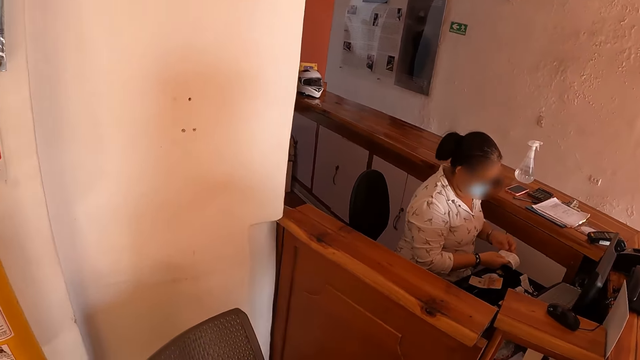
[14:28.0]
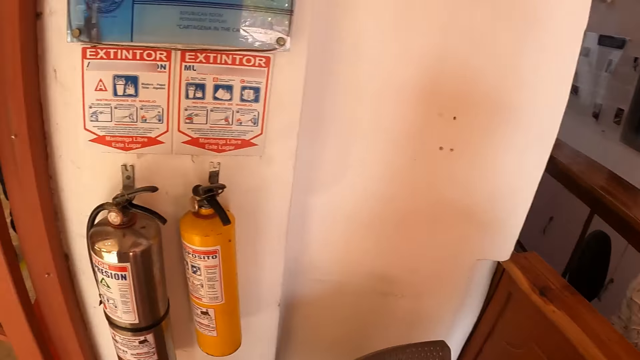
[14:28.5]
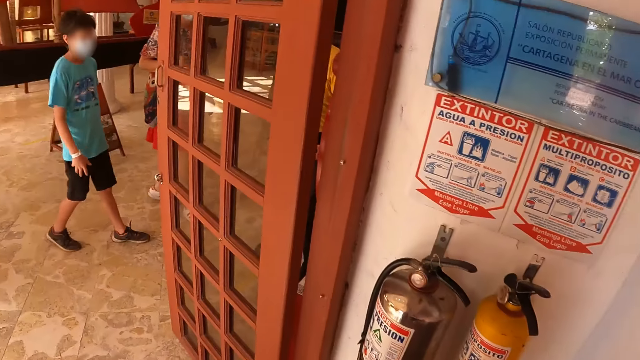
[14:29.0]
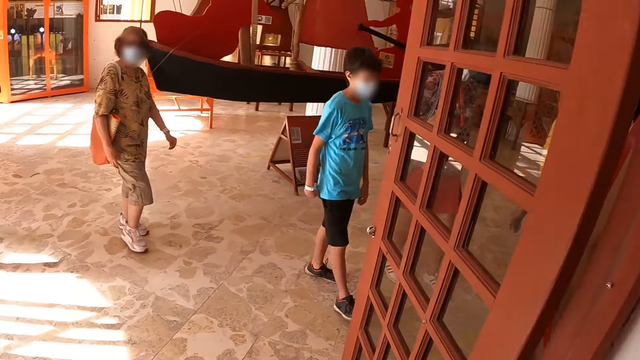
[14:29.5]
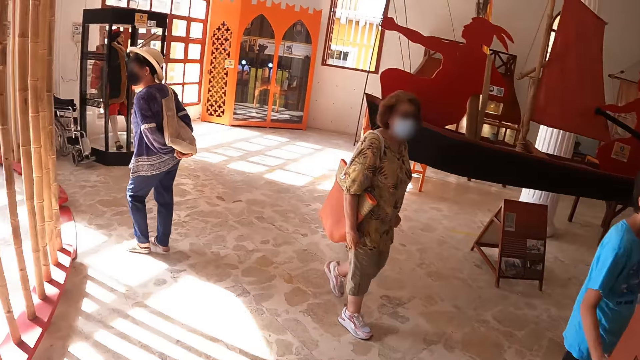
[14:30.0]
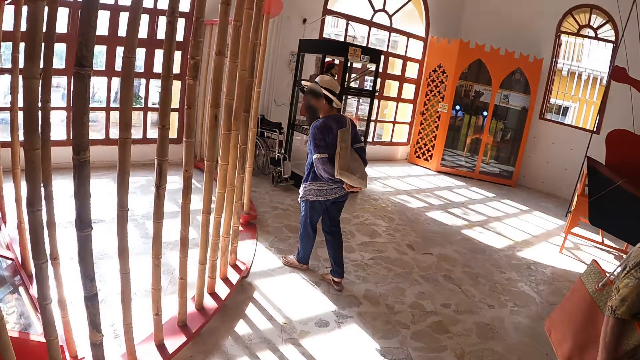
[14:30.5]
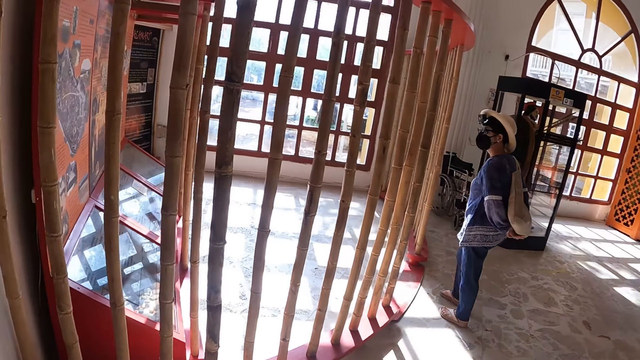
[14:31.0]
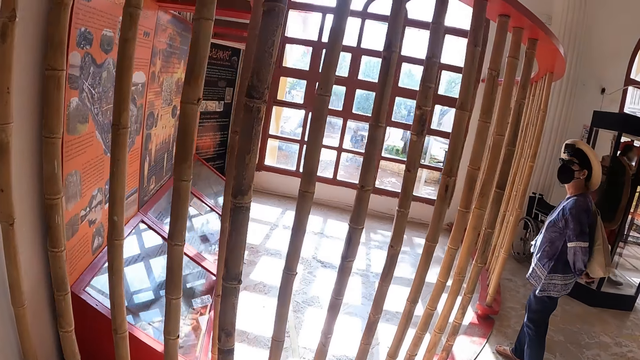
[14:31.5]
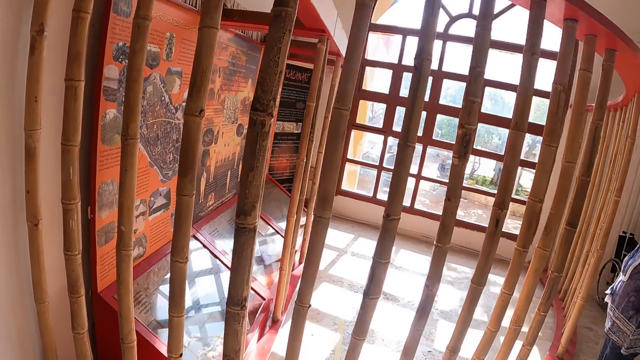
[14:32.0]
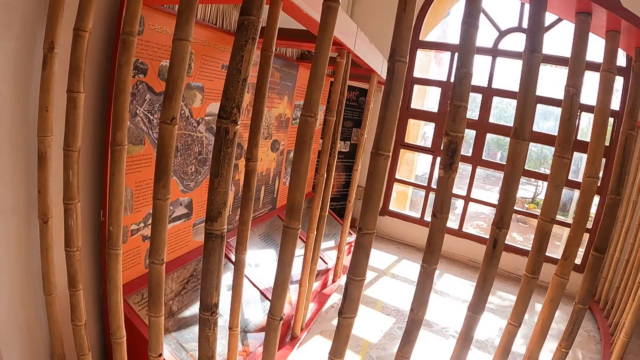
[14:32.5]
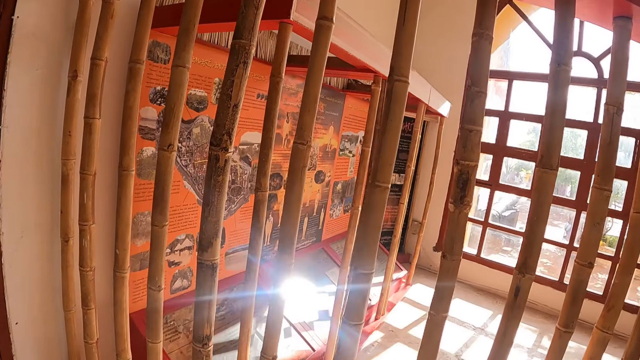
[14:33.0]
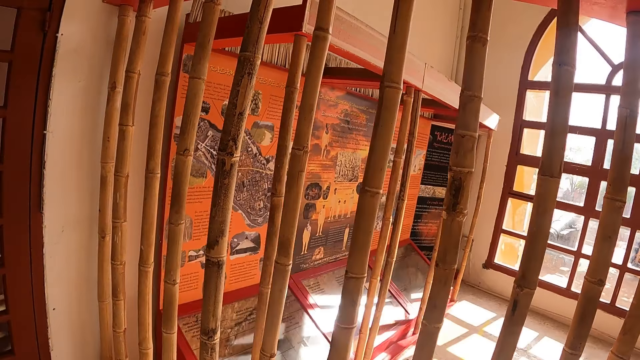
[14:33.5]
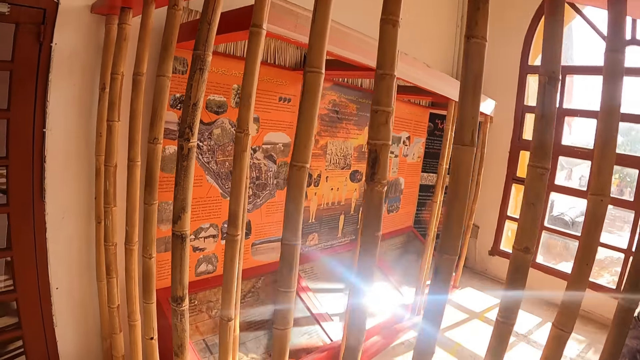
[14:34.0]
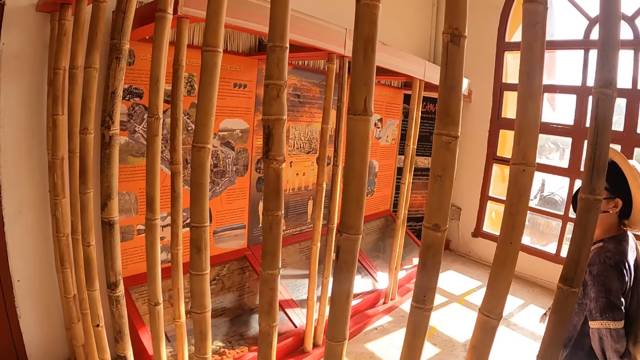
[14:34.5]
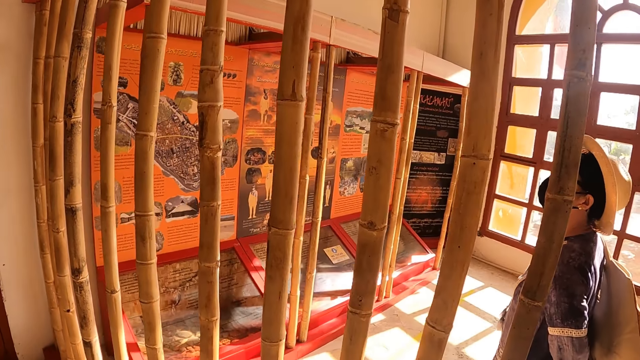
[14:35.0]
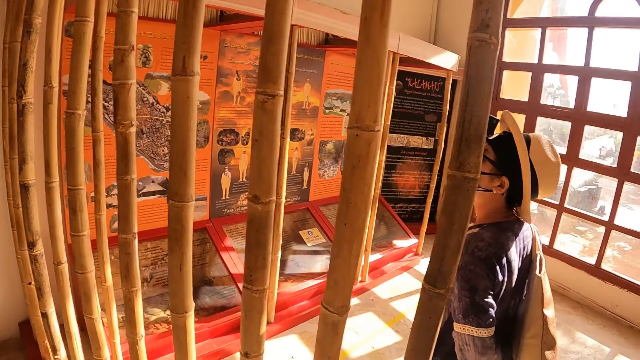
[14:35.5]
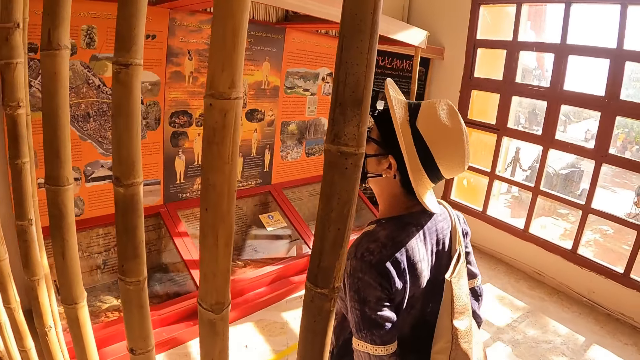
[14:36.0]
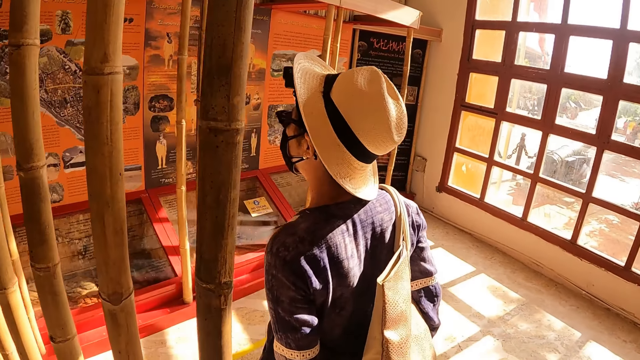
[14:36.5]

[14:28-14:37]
The camera wearer walks outside the room. They look around.

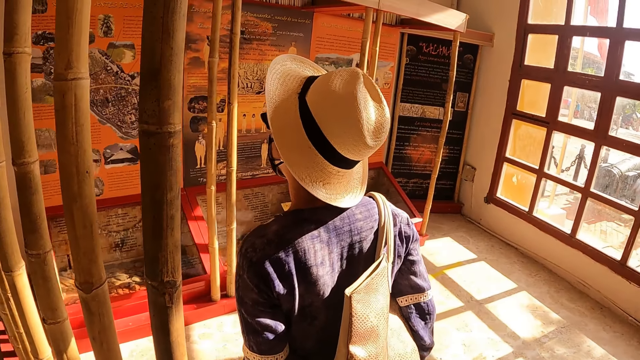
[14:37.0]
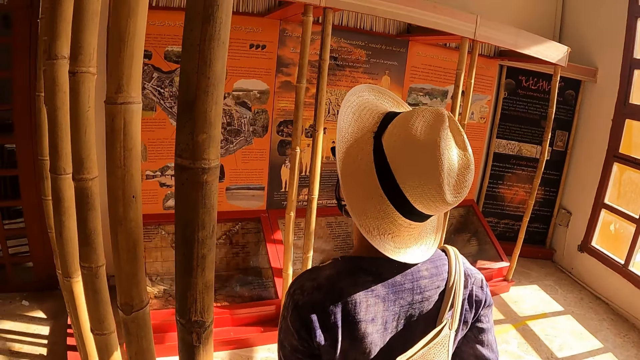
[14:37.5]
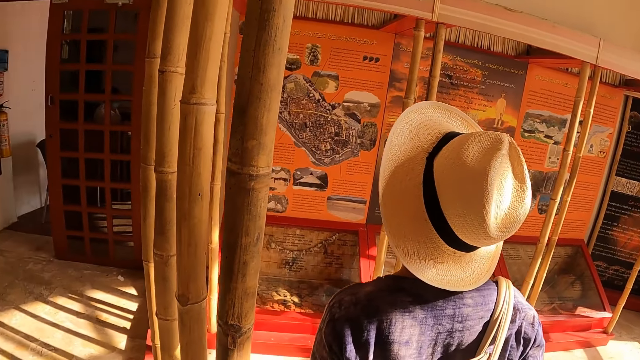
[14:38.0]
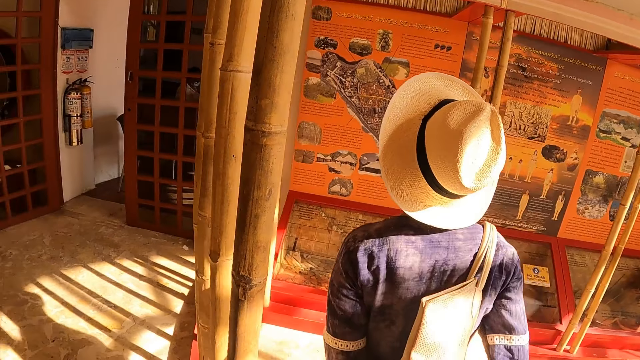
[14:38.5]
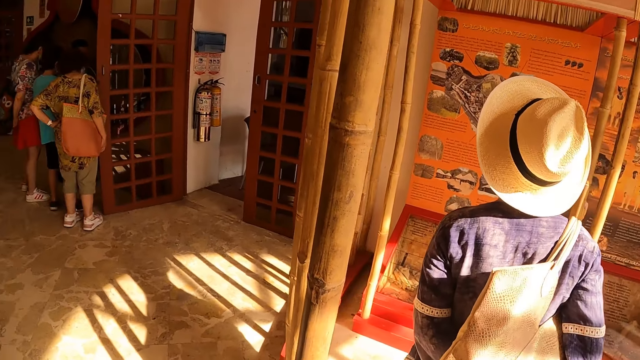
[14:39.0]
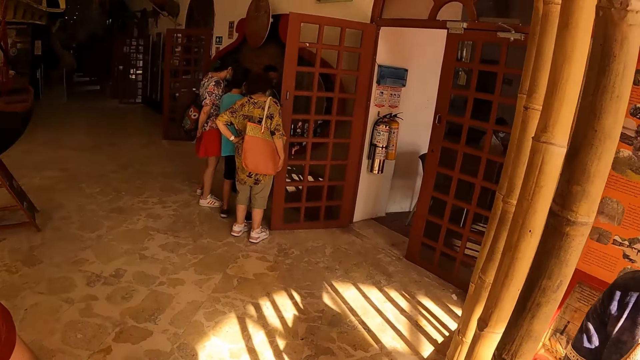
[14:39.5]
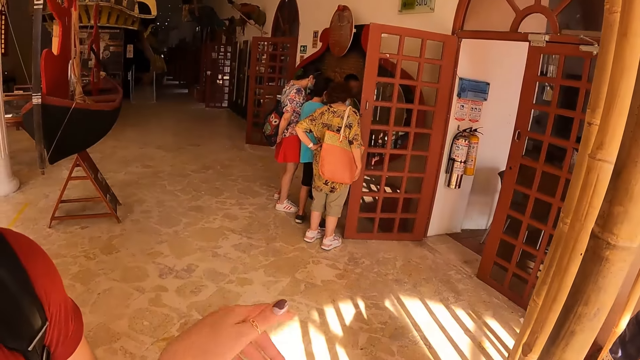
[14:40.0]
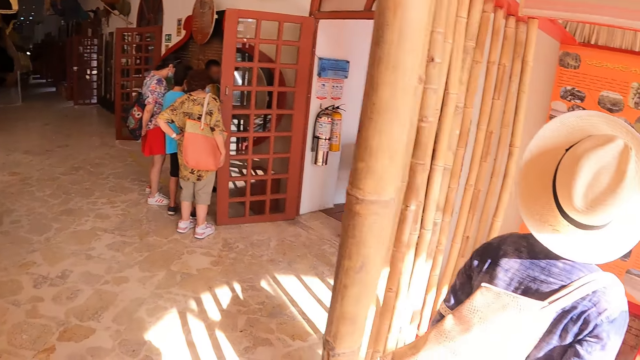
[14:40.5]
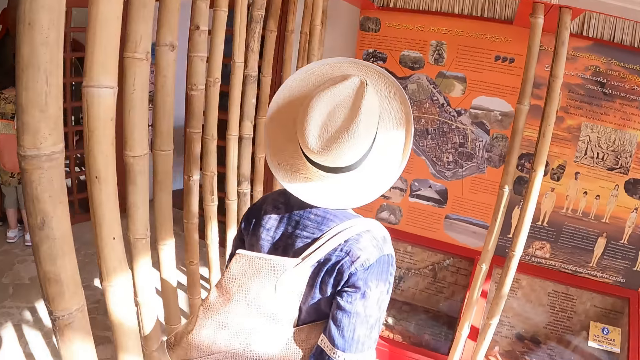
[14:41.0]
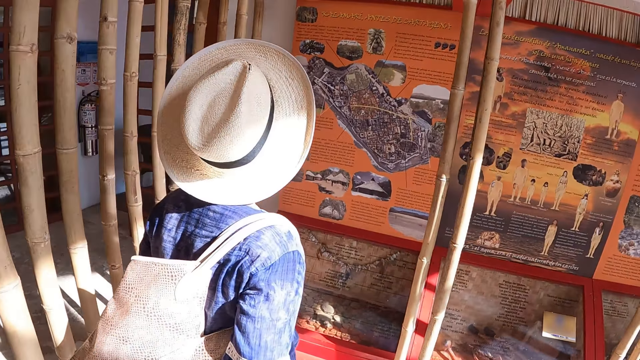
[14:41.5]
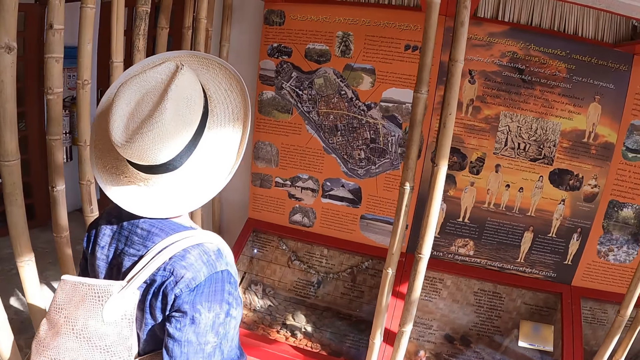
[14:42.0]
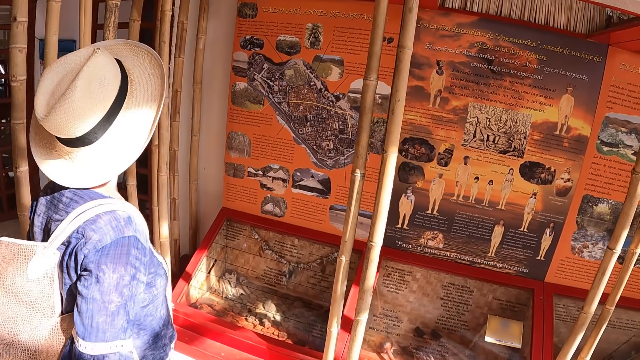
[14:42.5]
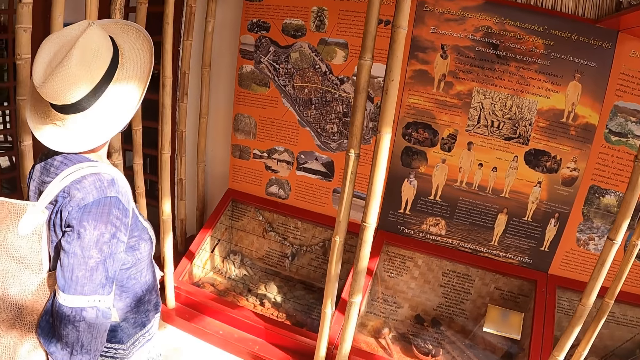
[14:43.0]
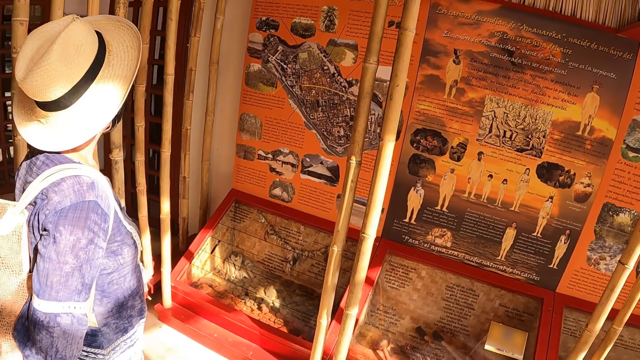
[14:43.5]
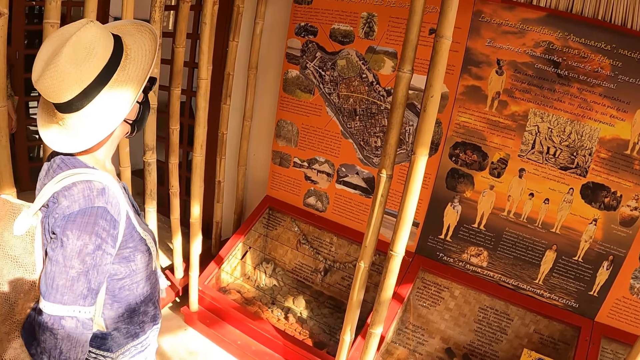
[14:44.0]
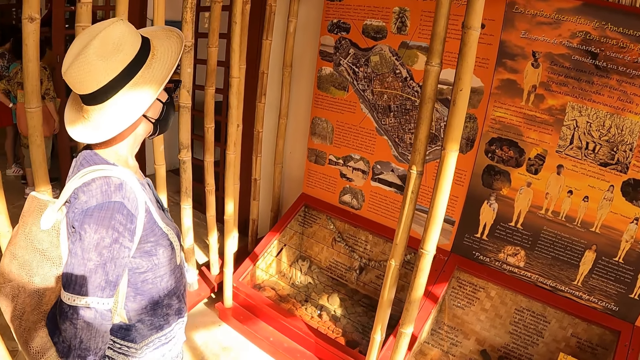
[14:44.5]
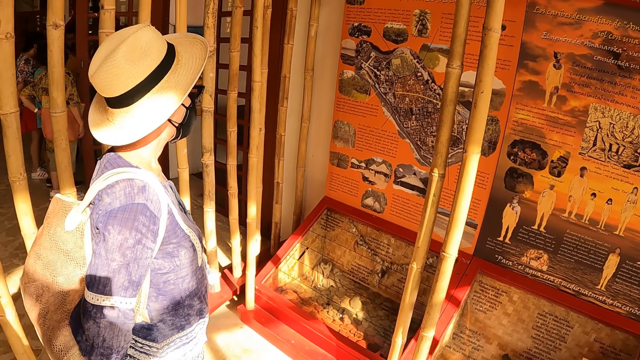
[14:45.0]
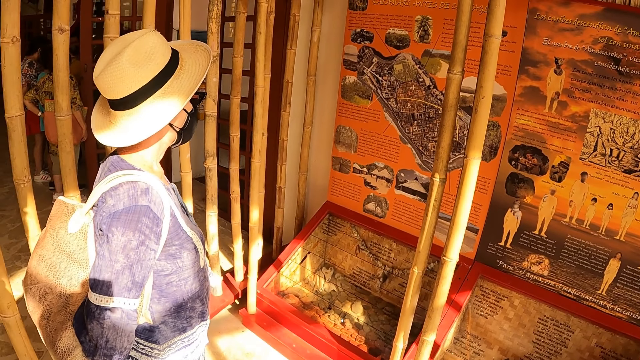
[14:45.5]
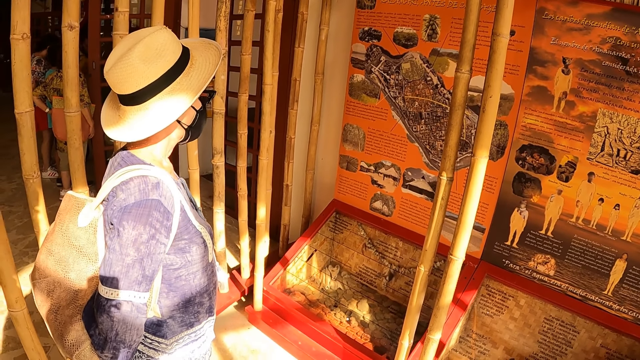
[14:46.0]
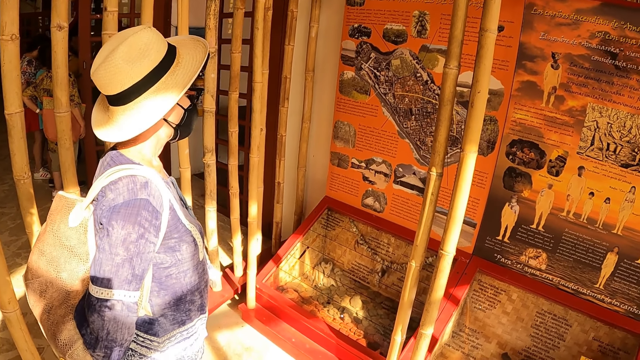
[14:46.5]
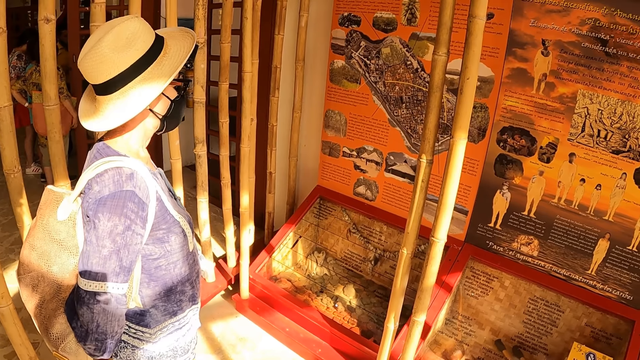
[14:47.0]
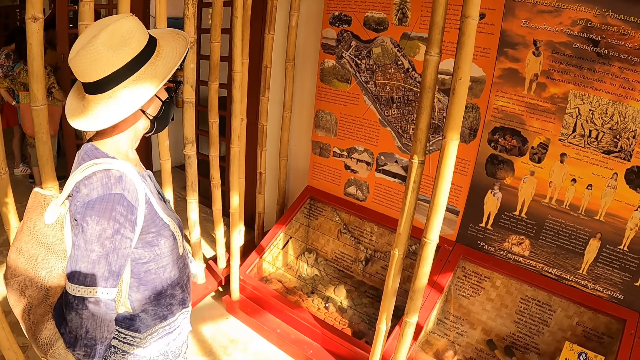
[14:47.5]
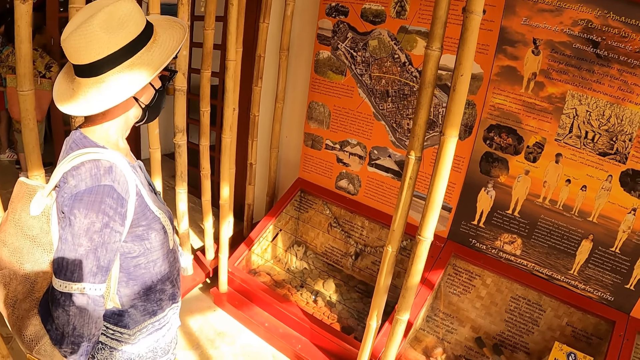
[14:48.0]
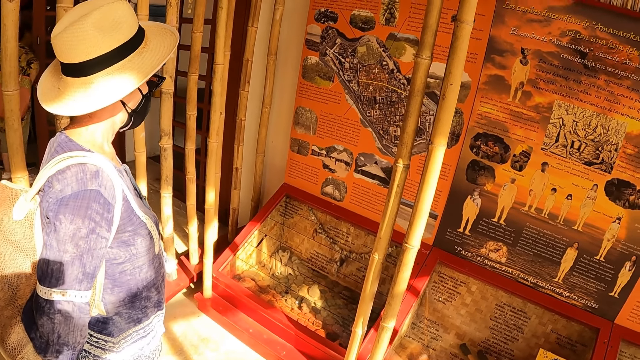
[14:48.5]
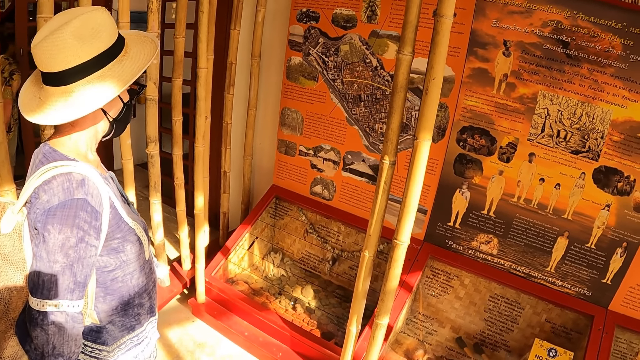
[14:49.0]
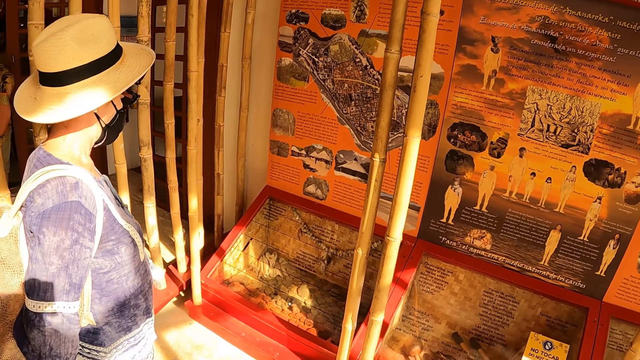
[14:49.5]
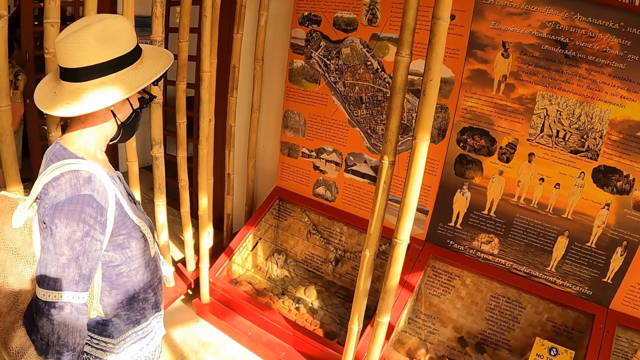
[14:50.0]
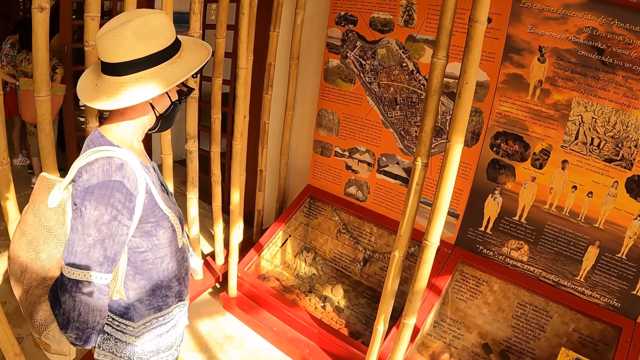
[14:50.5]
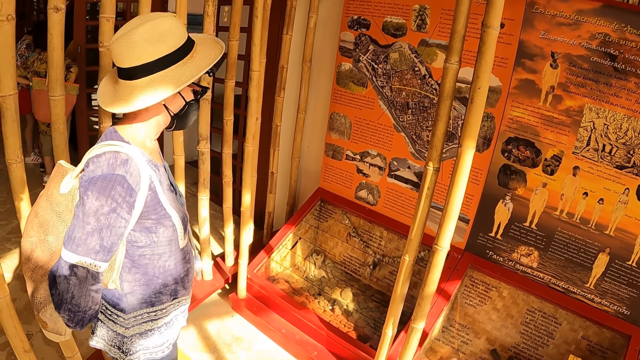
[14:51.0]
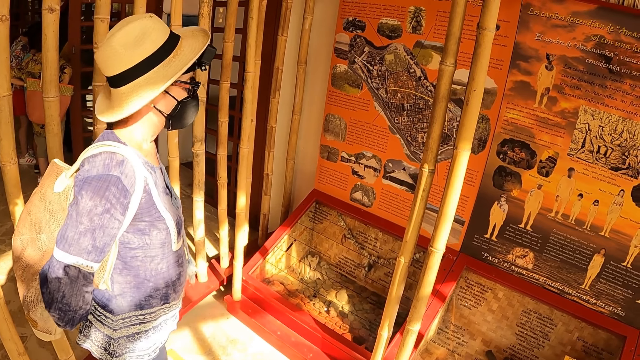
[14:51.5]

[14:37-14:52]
The camera wearer moves the hand. They talk. They stare at the board.
